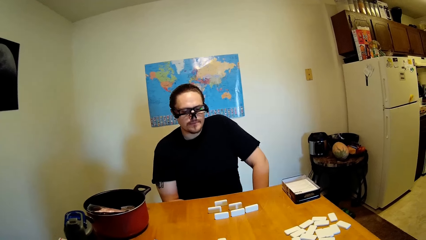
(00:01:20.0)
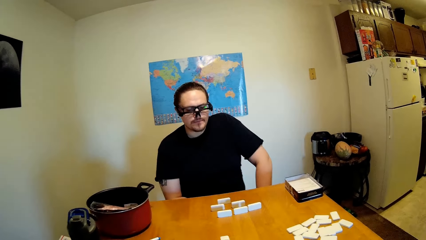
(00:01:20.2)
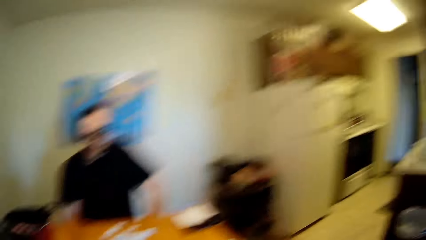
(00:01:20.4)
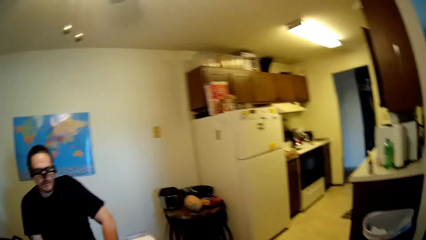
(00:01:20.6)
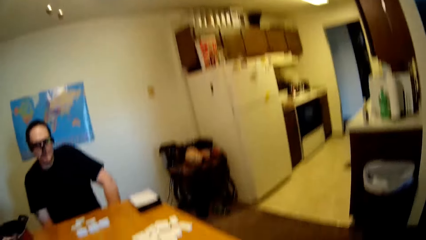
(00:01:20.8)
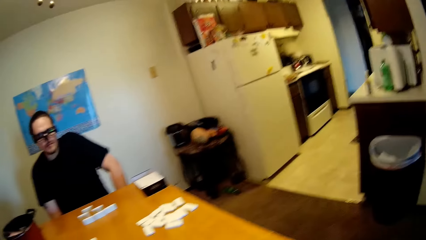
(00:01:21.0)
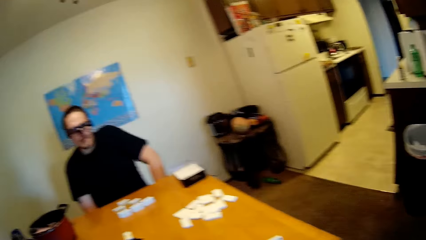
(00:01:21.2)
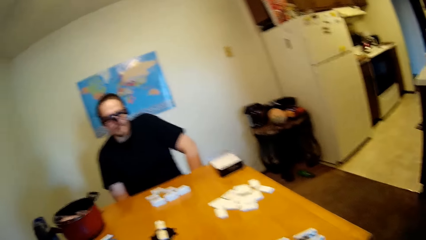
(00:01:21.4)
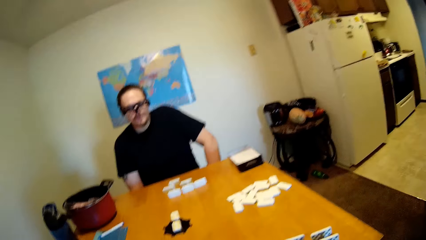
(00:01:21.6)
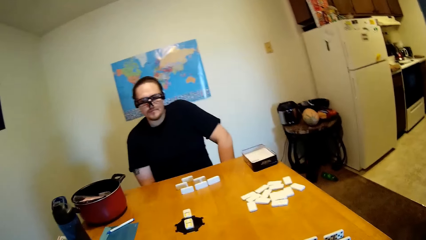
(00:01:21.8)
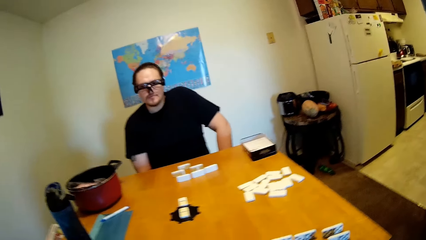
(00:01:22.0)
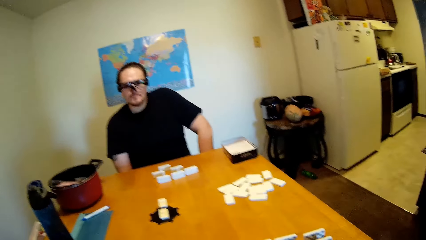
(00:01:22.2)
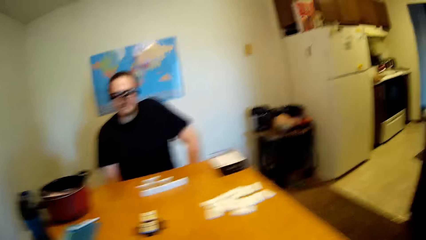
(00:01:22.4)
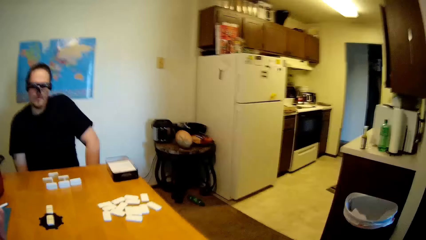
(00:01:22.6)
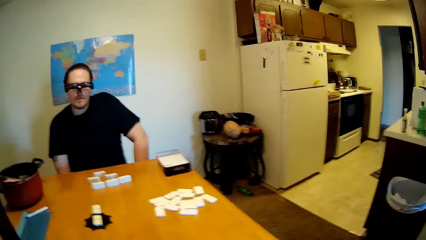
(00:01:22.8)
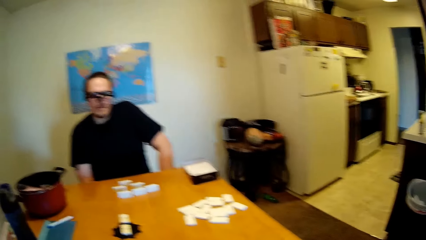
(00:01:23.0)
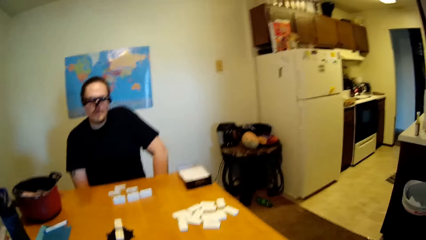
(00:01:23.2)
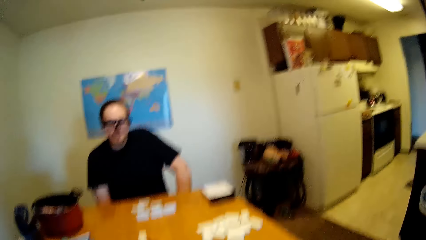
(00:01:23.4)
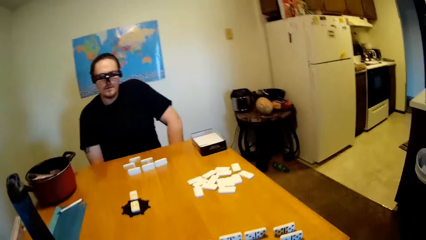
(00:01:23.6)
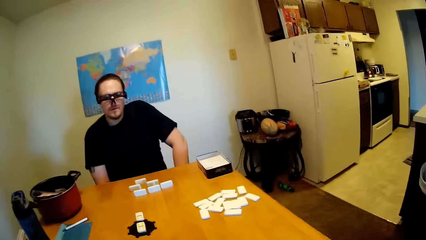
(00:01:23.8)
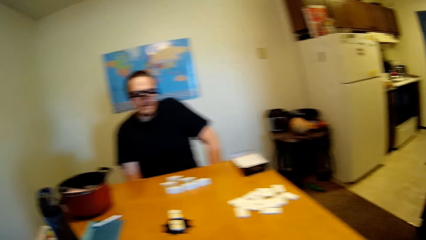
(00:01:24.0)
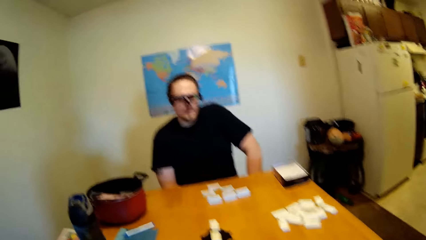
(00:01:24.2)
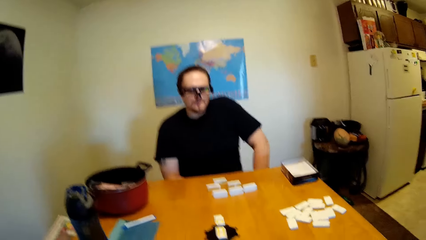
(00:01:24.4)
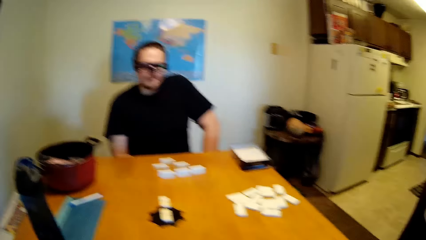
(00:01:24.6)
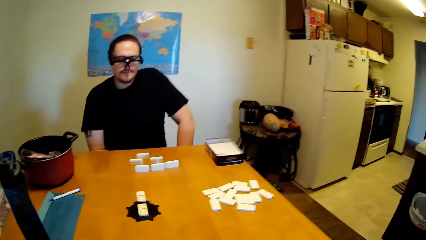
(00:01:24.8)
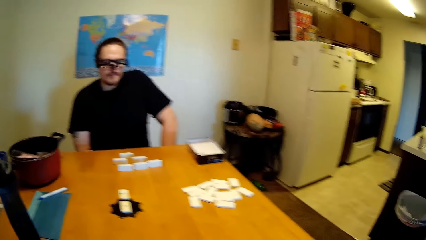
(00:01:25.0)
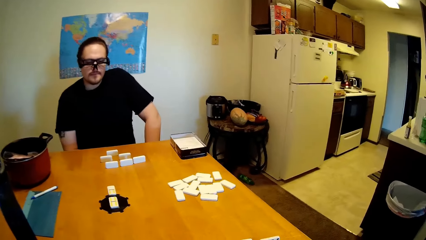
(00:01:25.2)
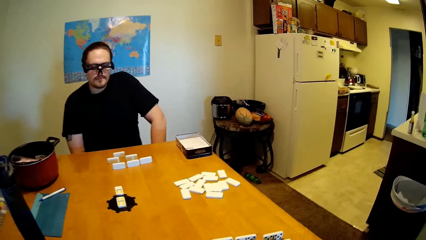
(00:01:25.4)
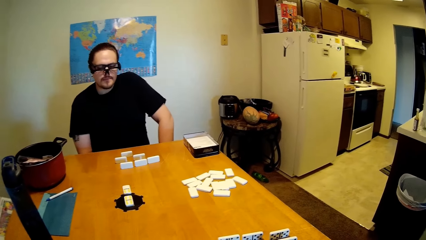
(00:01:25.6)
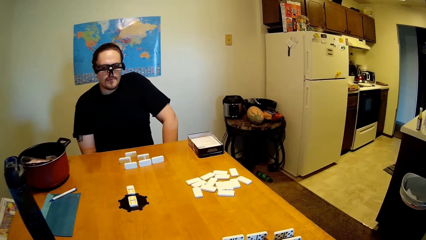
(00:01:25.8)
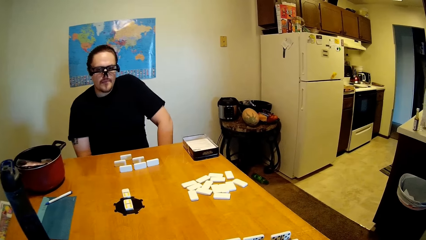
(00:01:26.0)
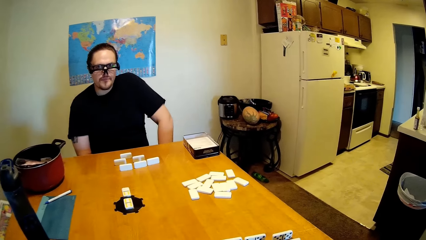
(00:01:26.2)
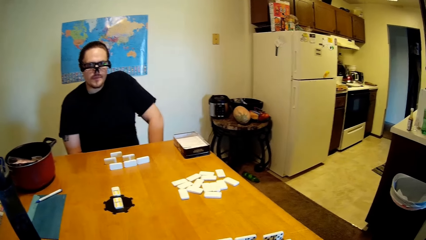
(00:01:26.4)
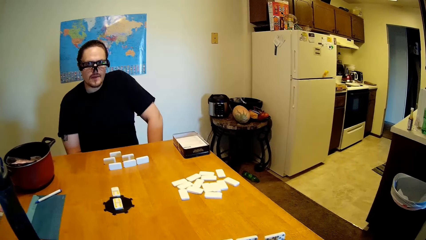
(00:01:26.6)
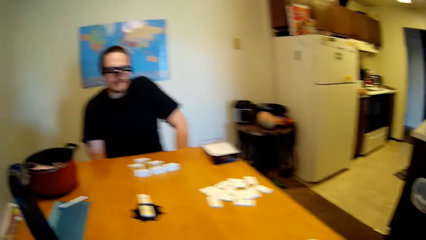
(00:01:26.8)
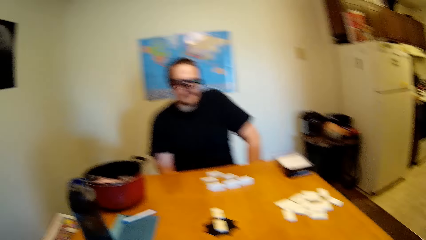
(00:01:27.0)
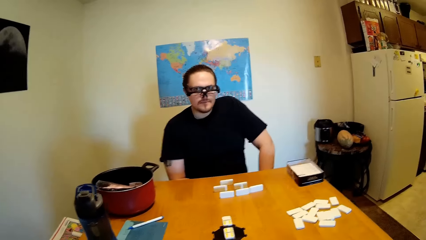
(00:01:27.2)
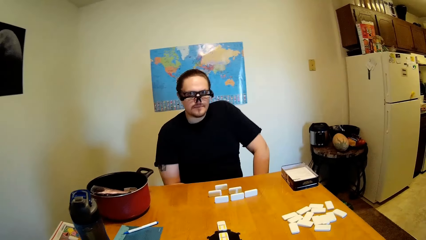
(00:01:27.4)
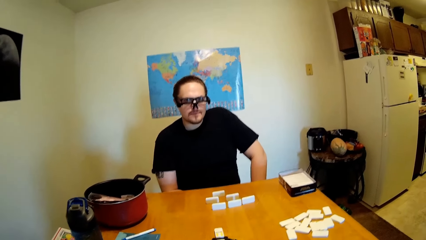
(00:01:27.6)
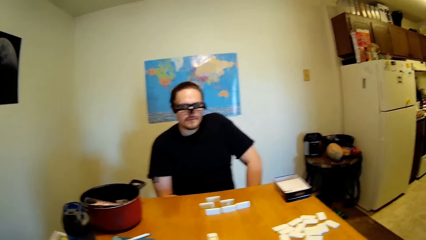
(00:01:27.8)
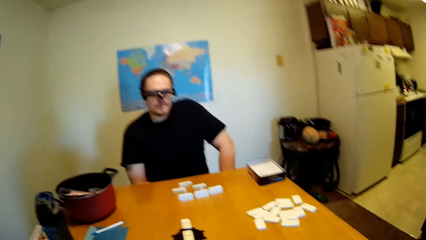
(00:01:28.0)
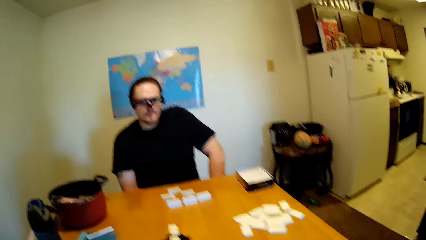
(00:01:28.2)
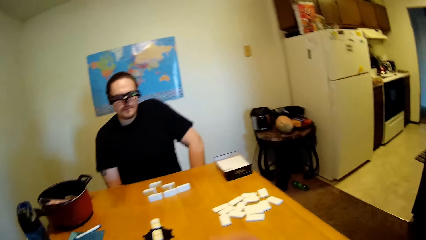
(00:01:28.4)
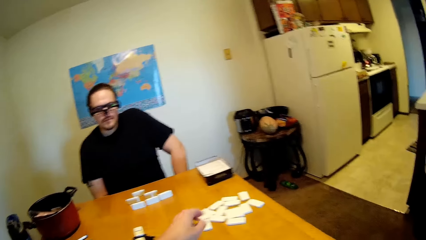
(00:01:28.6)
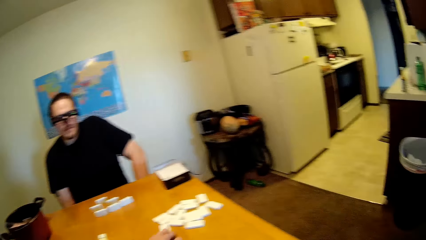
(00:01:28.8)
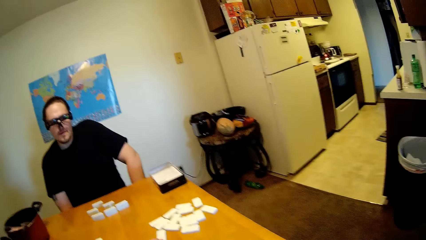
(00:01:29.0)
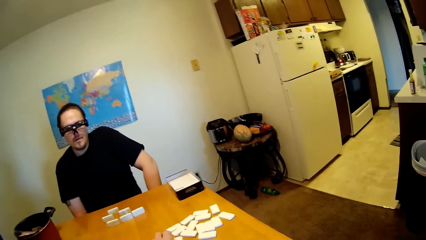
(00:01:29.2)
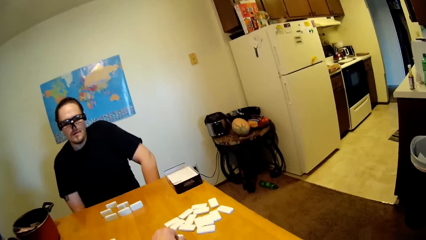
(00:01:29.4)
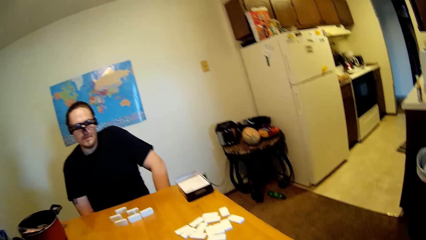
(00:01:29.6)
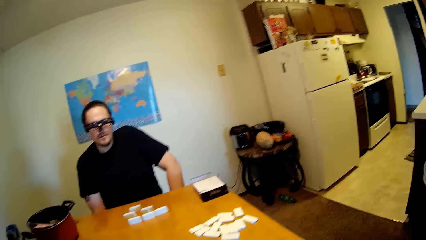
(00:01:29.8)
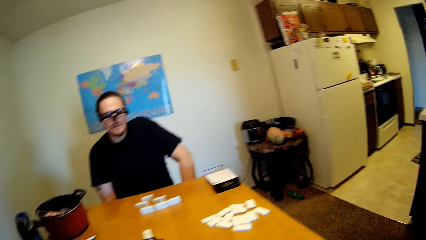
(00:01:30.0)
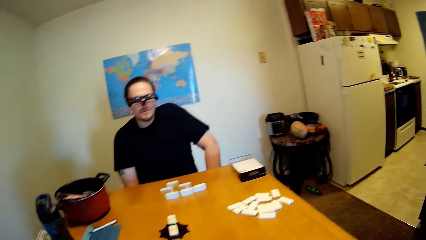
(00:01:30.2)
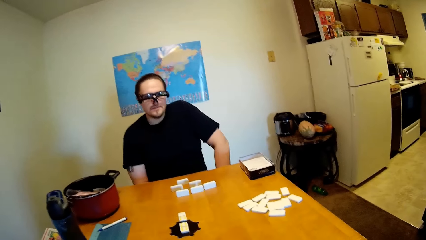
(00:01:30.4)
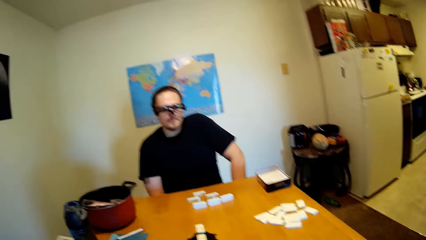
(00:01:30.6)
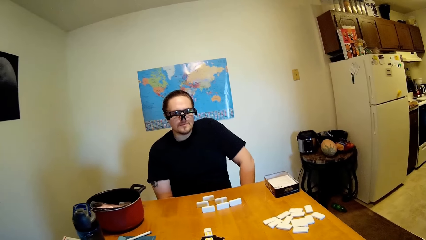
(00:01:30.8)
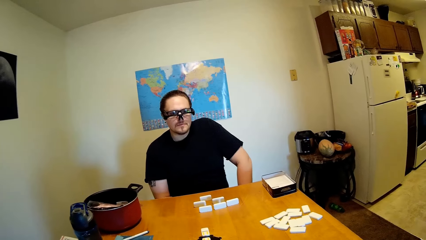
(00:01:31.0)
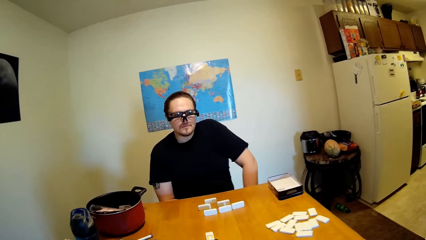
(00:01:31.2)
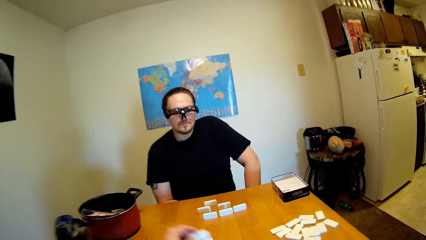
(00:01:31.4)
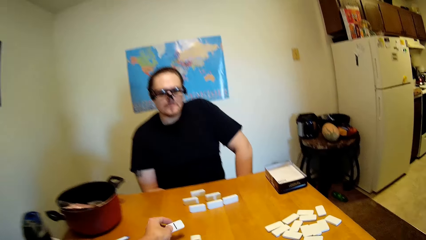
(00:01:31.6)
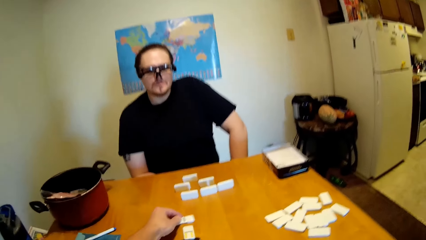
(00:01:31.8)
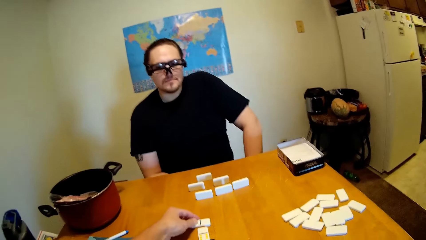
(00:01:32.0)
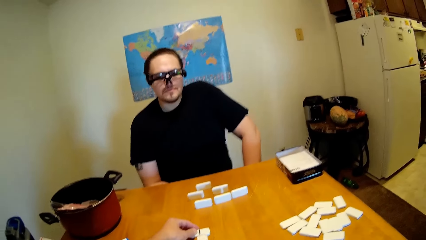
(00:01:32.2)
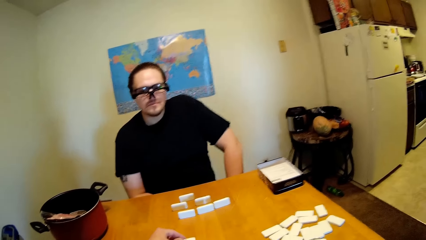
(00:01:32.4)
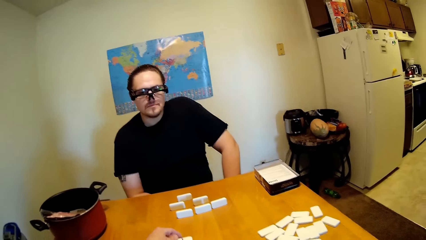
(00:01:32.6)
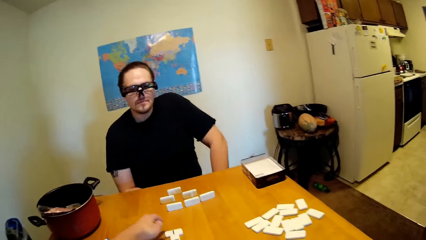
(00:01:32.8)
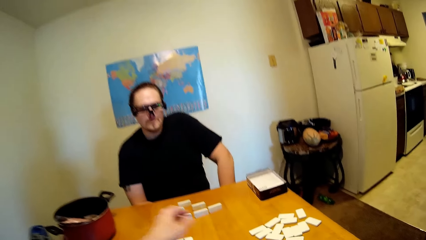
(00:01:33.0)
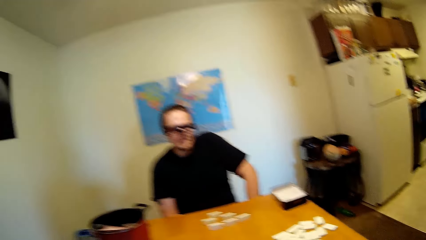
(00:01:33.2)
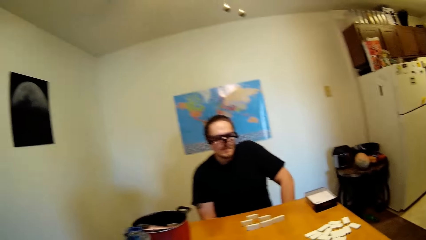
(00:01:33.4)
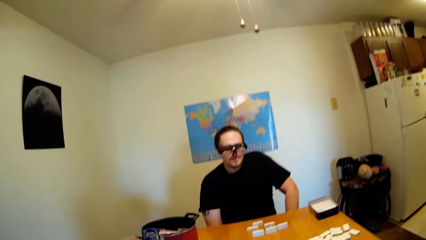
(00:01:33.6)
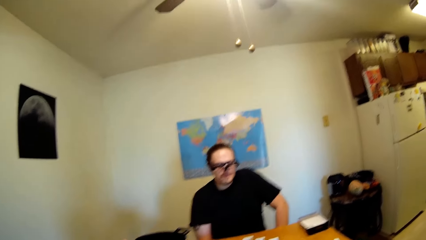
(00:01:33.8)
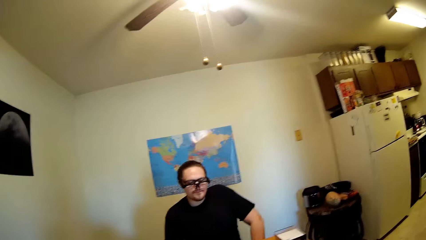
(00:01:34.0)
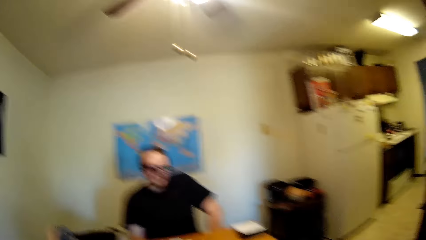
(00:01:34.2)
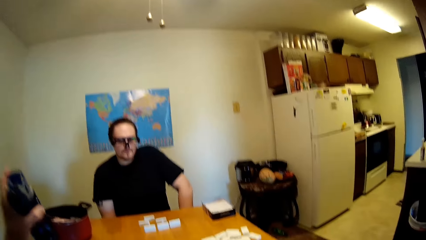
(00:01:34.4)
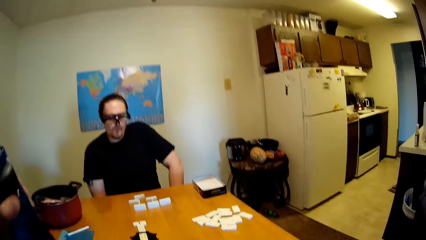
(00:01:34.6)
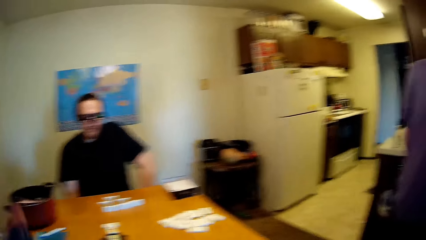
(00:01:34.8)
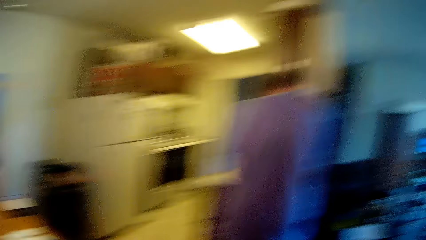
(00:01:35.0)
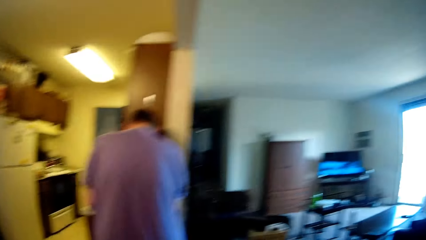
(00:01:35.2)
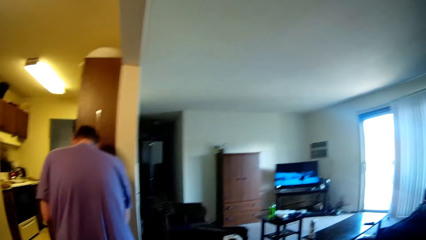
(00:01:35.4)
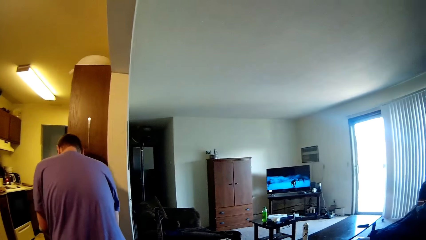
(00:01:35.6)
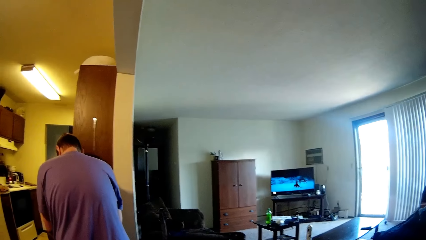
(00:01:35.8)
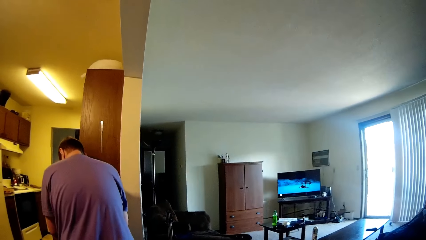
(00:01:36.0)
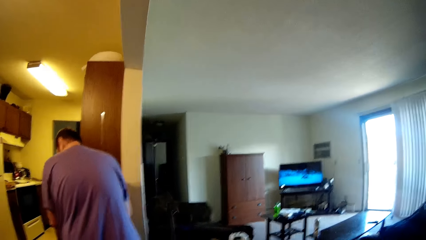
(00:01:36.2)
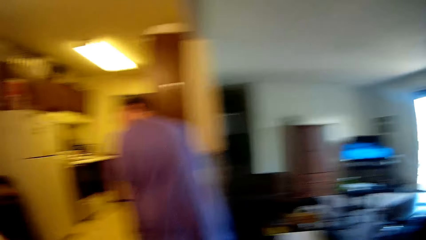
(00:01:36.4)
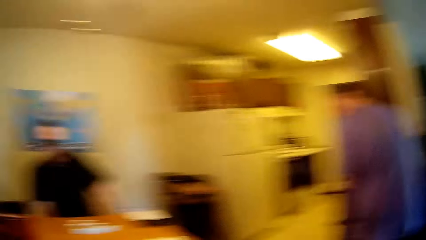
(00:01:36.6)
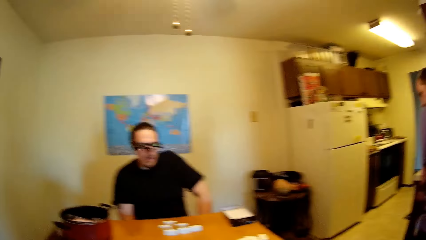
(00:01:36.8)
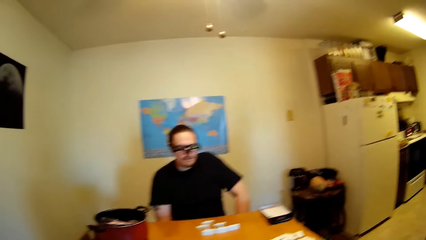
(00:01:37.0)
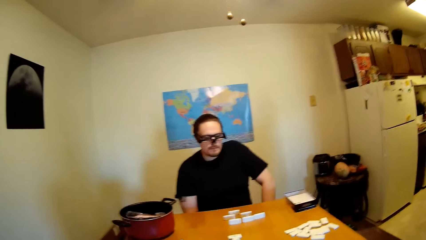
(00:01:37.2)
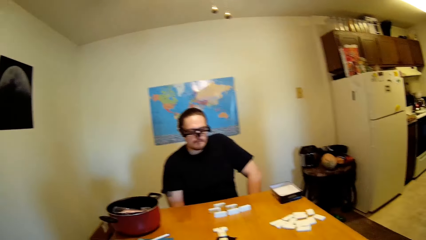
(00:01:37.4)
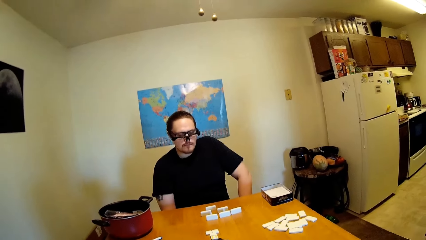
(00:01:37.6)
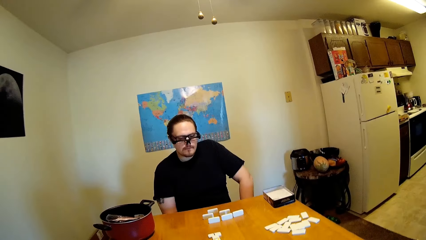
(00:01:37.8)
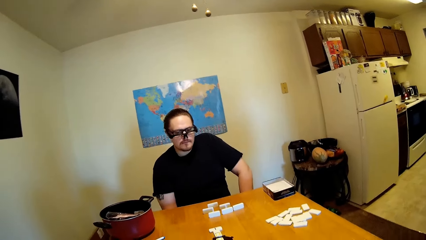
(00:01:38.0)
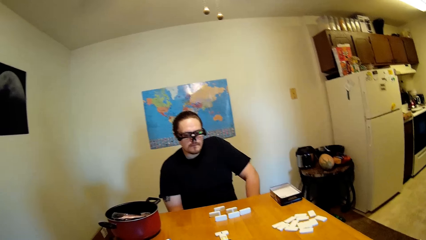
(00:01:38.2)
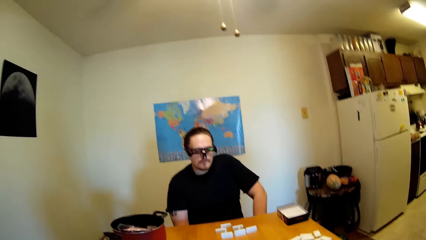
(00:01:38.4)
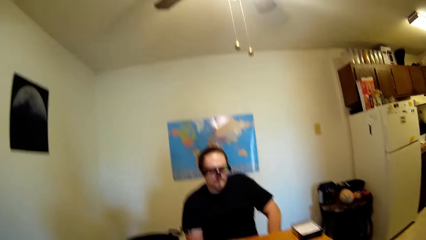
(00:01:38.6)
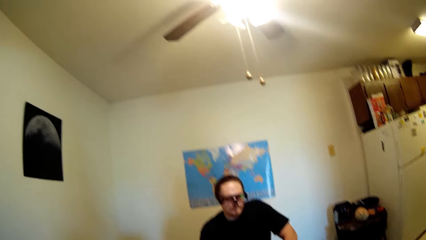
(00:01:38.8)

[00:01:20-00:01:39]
The camera wearer moves the dominoes on the table. They pick up a water bottle from the table. They look around the house.
